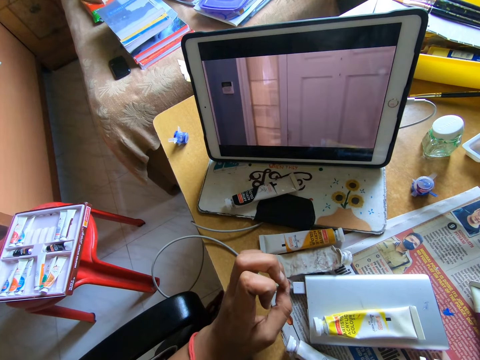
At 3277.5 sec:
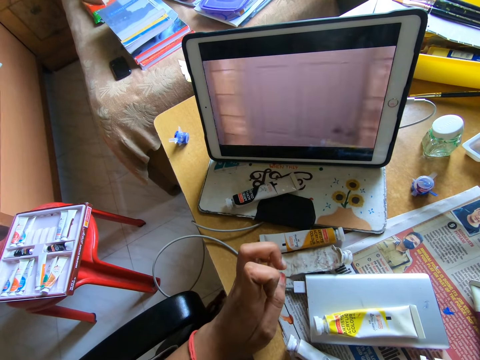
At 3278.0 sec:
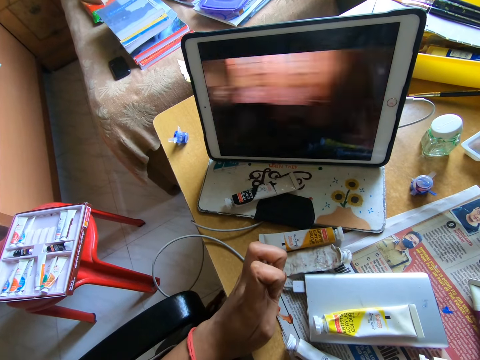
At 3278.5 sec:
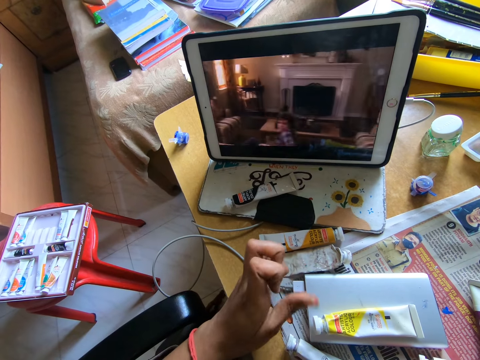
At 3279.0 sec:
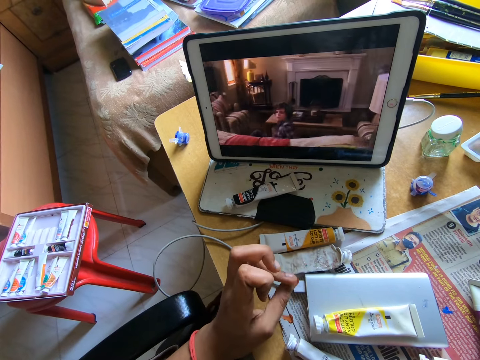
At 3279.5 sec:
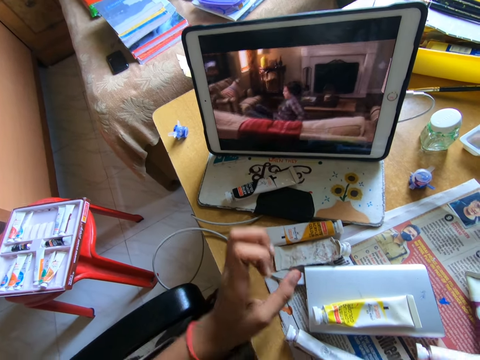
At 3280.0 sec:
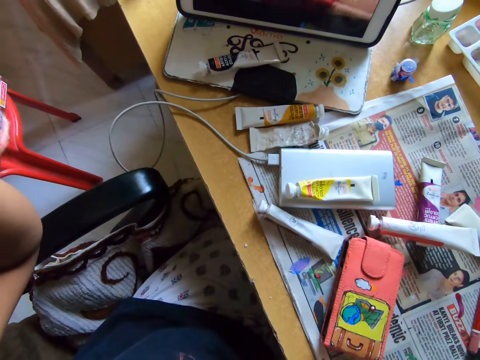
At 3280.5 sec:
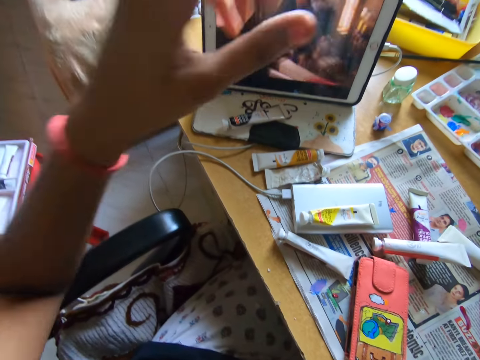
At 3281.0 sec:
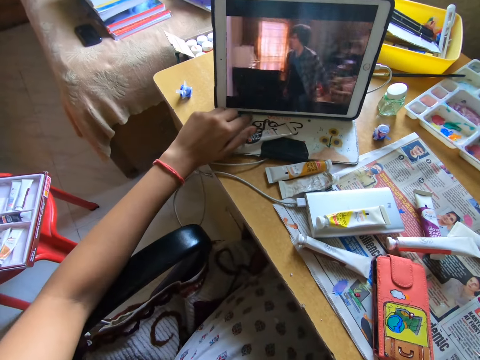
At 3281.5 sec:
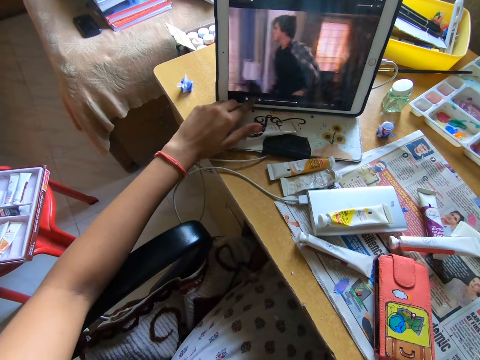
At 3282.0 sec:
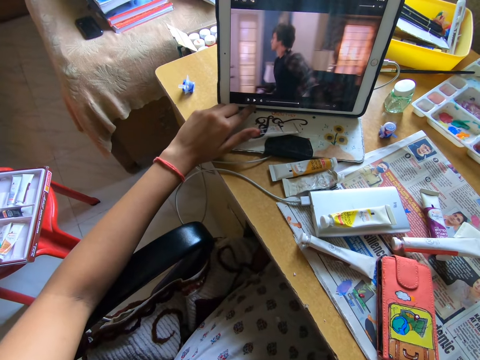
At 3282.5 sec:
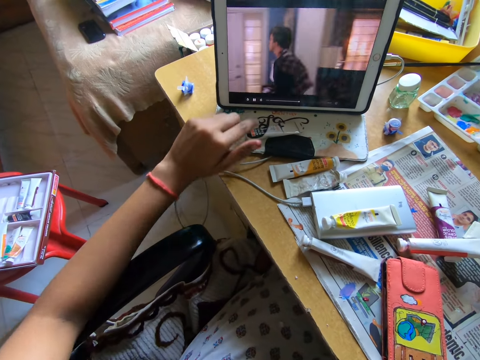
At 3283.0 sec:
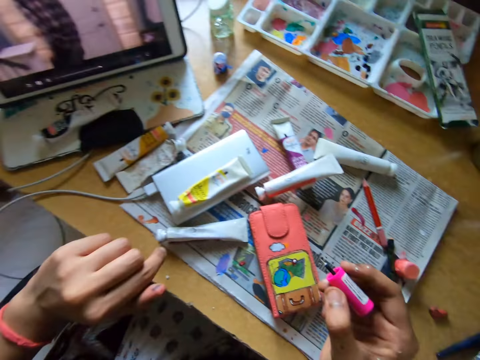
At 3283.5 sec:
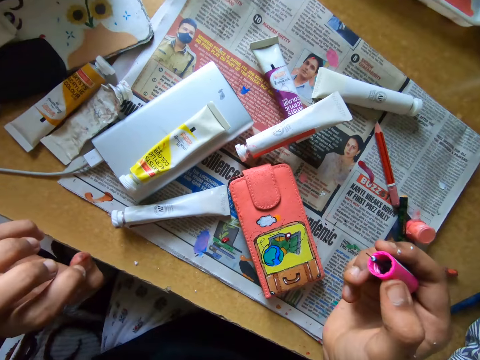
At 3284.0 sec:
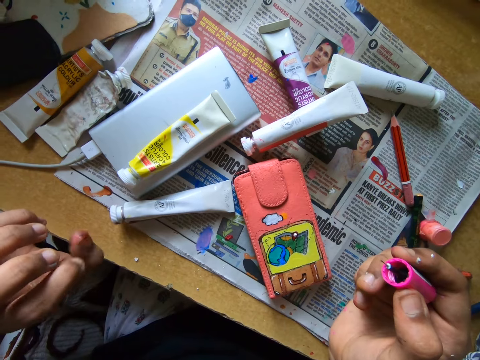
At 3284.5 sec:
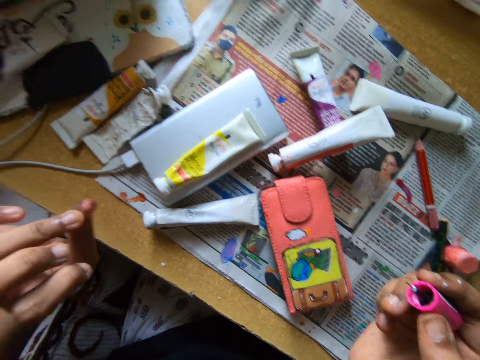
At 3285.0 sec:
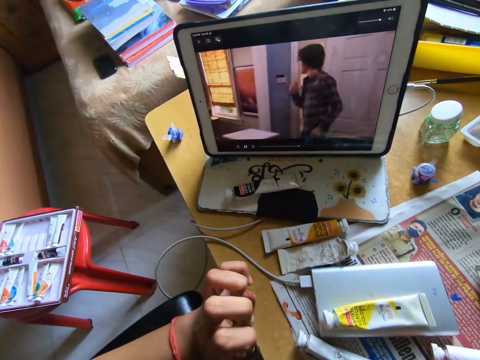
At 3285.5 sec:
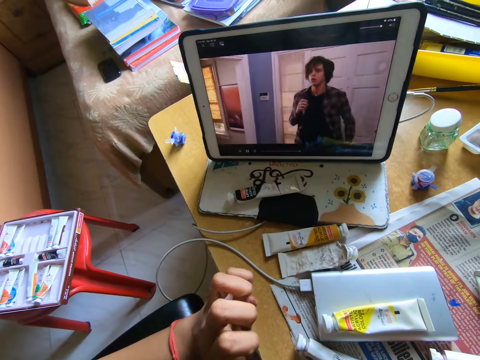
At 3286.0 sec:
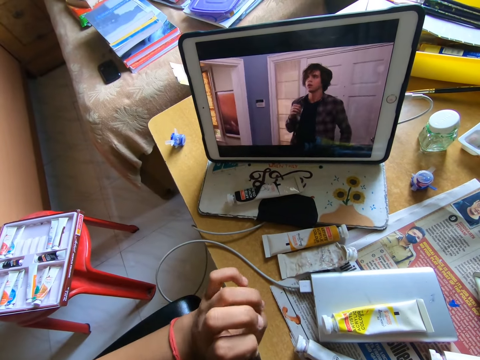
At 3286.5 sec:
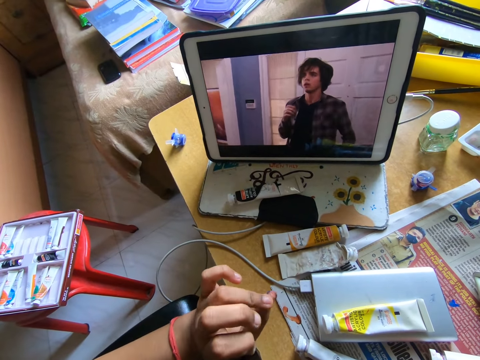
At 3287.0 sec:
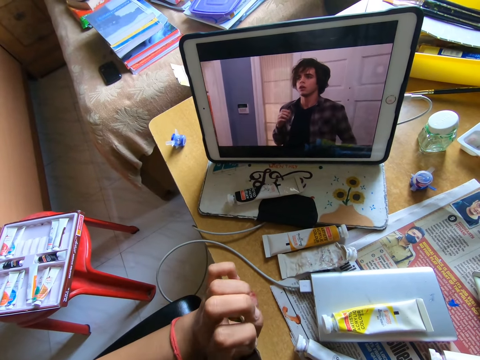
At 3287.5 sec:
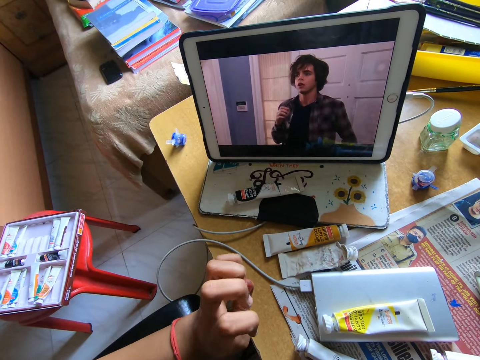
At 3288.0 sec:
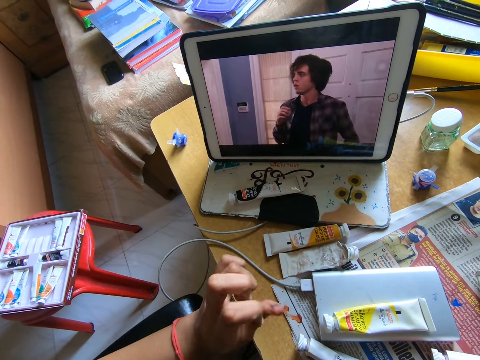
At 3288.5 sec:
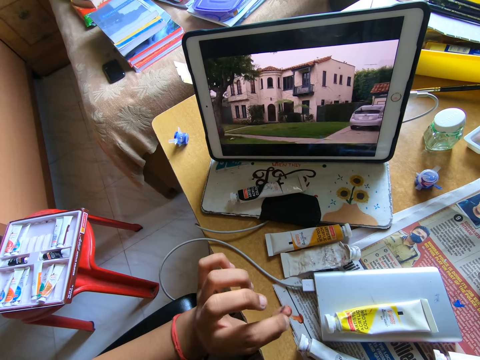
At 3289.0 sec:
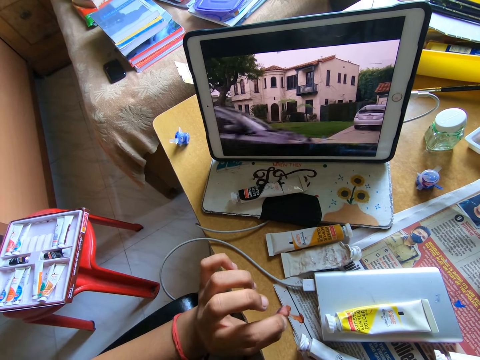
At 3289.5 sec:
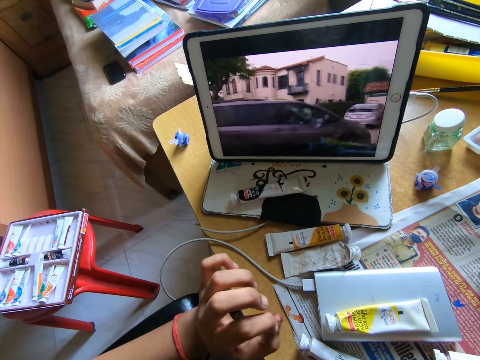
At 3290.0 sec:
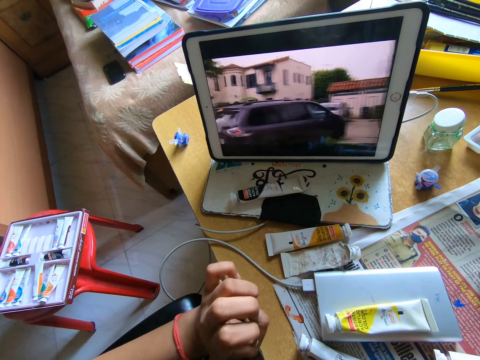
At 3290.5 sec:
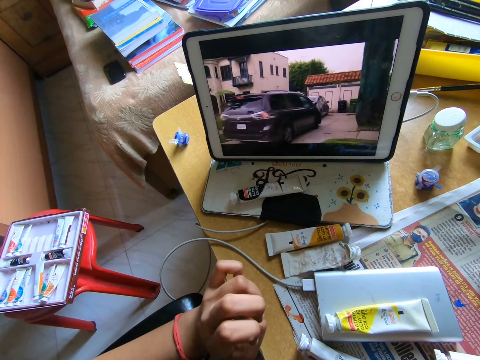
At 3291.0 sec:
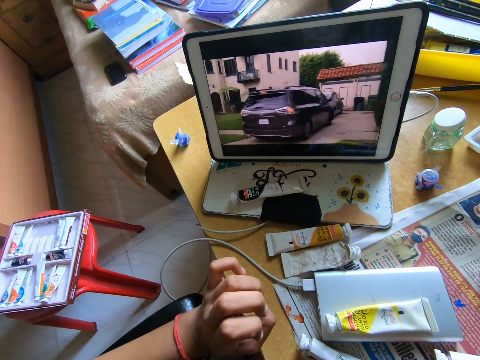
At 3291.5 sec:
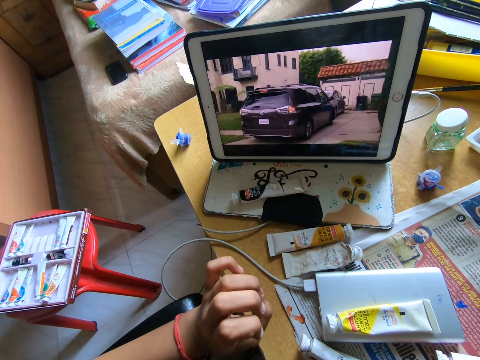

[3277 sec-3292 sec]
The camera wearer adjusts the camera. She pauses the movie on the iPad. She scrolls on the tablet with her left fingers. She plays the movie on the iPad. She rubs her left fingers. She watches on the tablet. She clenches her left fingers.

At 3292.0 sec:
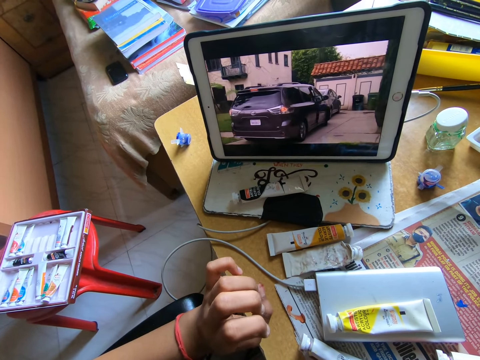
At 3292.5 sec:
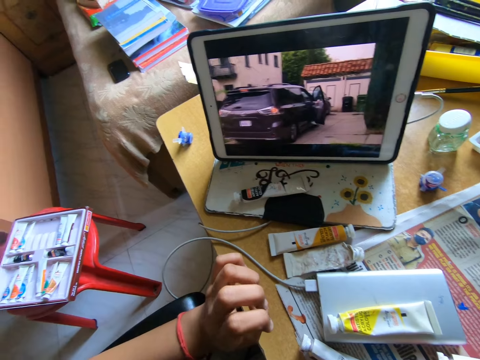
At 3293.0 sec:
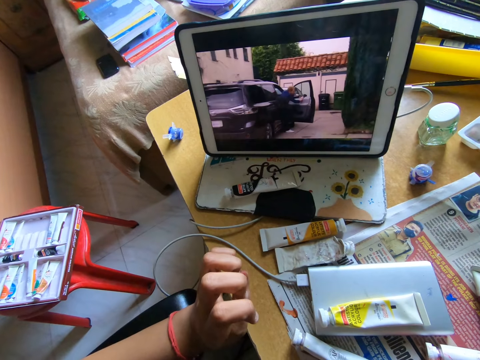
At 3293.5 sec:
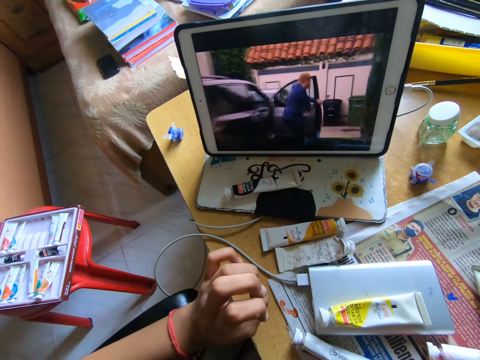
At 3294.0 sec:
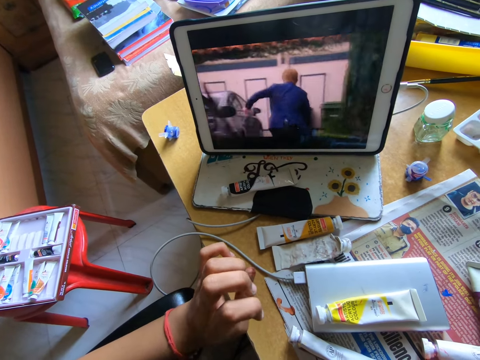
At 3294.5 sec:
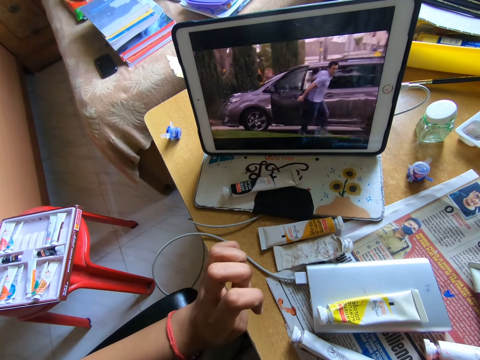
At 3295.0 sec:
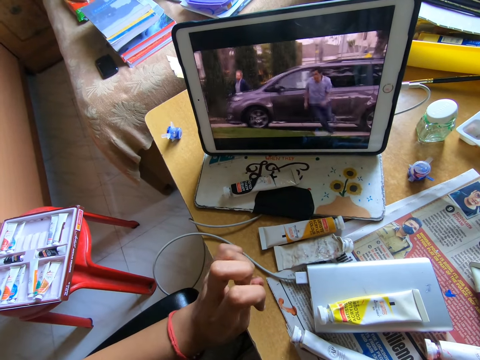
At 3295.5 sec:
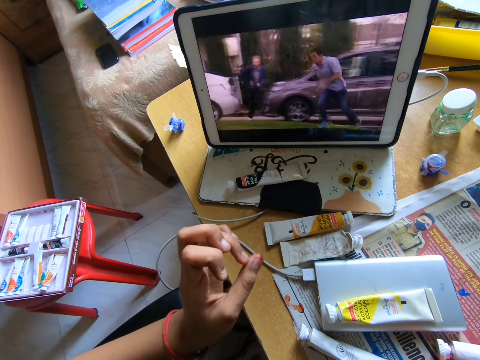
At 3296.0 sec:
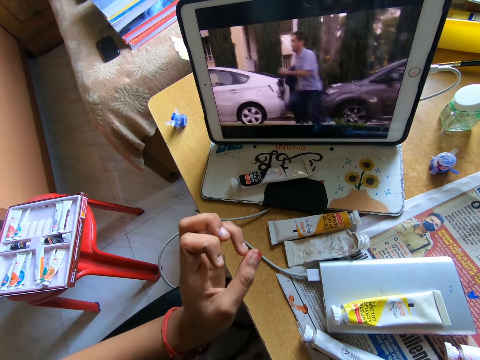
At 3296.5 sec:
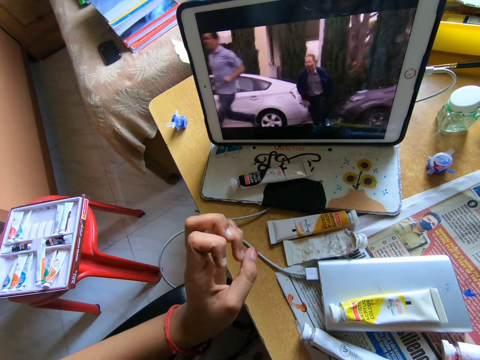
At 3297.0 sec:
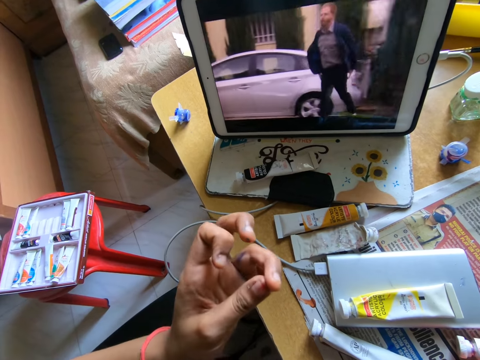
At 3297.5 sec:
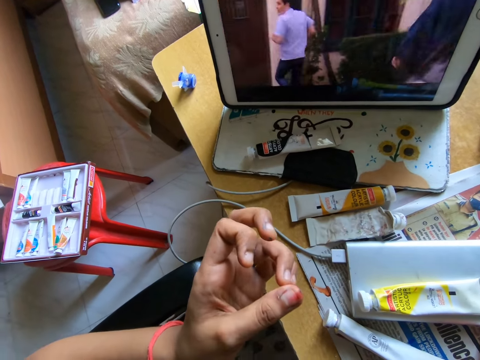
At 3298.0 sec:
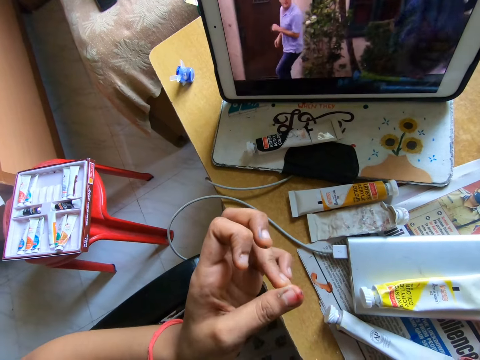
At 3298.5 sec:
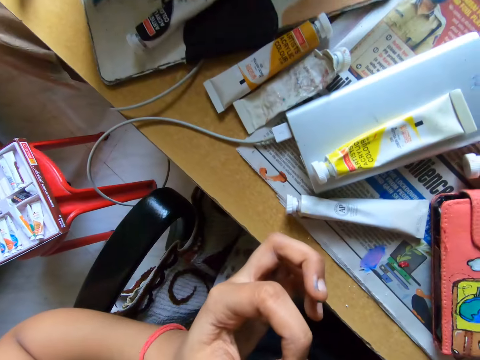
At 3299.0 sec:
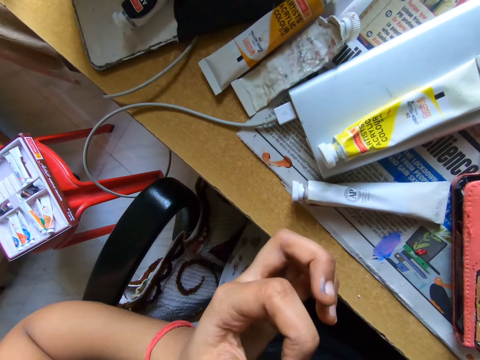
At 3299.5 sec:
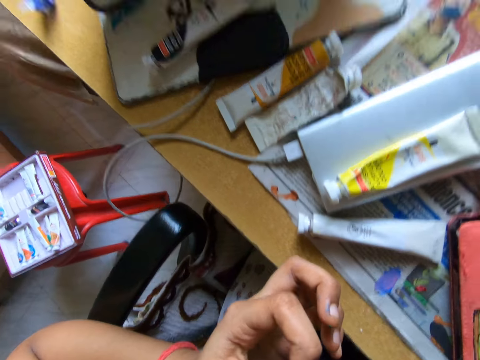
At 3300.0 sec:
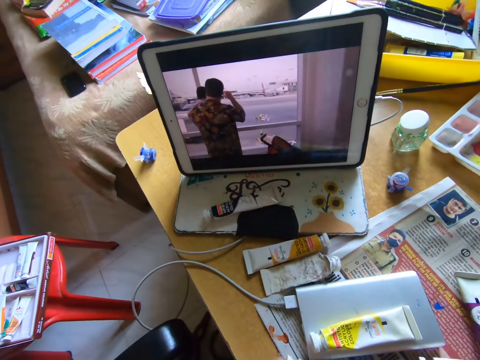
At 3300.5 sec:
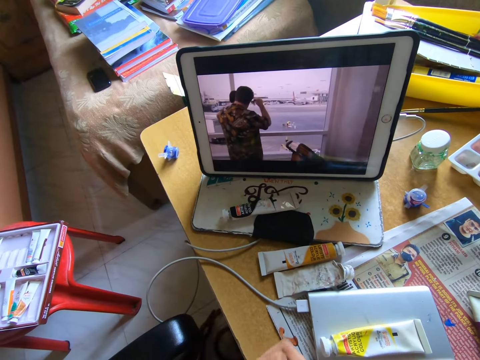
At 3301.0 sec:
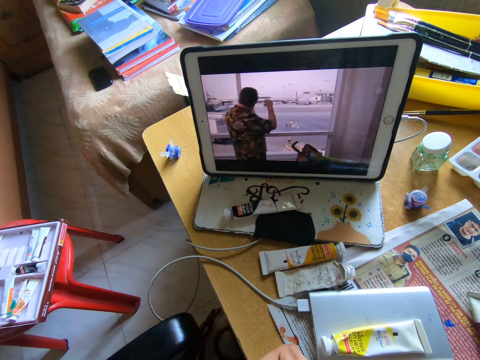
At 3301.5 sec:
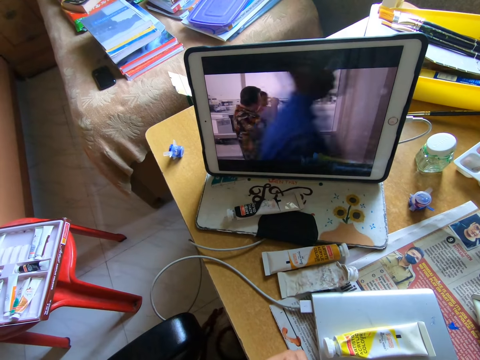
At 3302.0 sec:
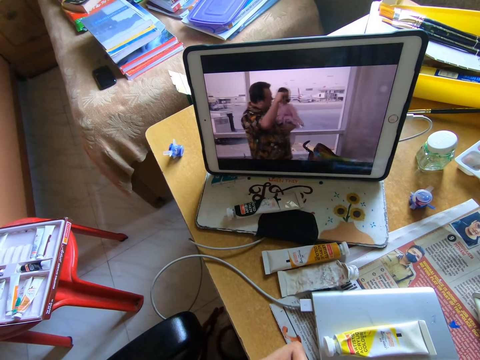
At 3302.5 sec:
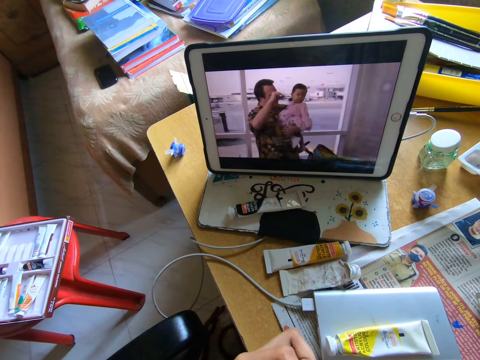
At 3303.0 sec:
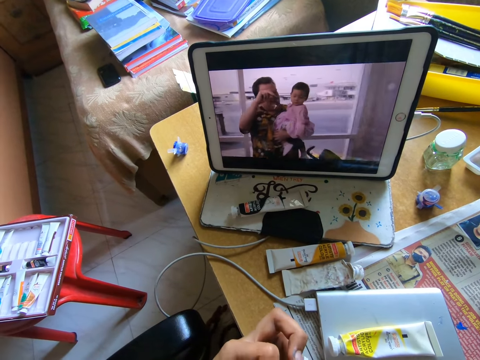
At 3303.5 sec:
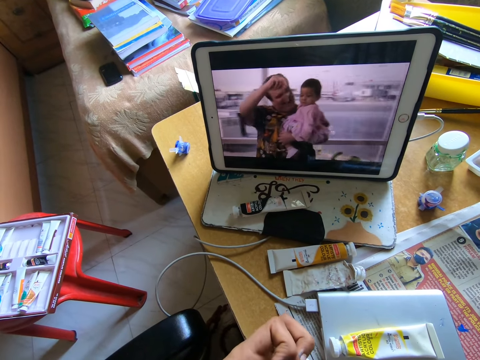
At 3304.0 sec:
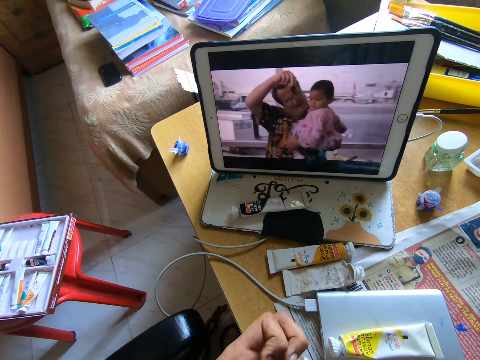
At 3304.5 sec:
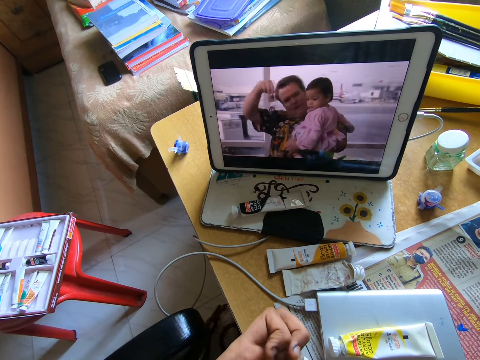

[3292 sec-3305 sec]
The camera wearer looks at their left fingers. They watch on a tablet.
